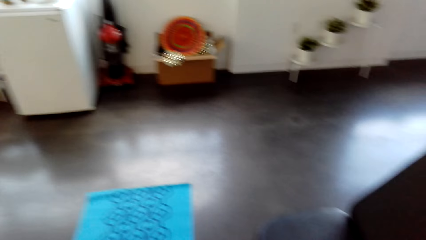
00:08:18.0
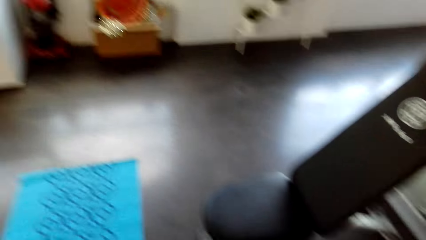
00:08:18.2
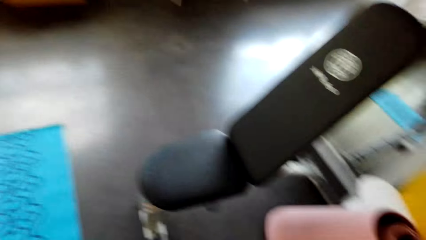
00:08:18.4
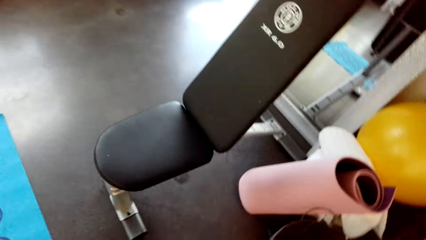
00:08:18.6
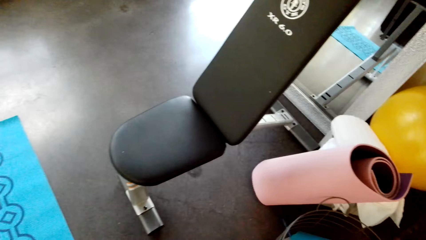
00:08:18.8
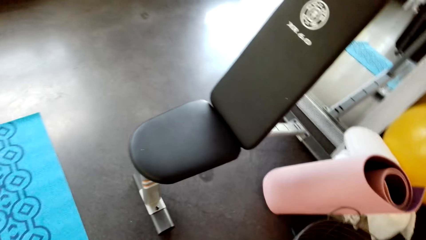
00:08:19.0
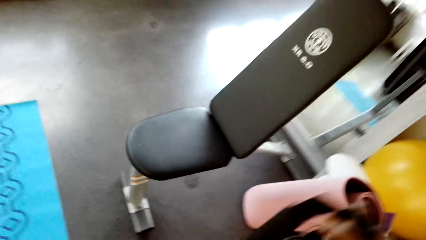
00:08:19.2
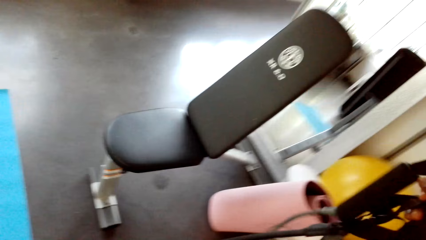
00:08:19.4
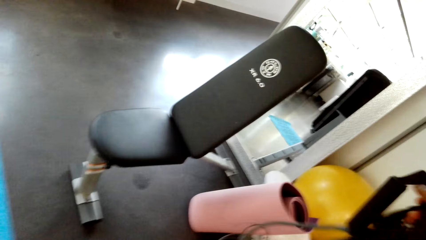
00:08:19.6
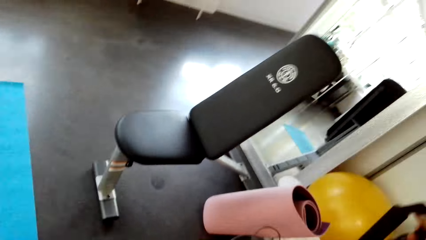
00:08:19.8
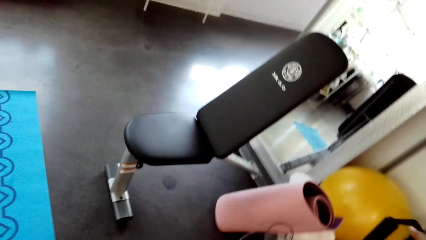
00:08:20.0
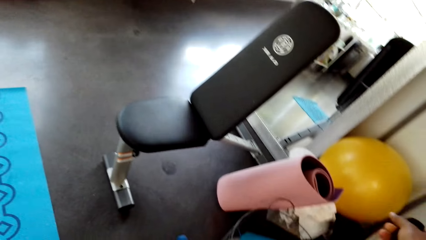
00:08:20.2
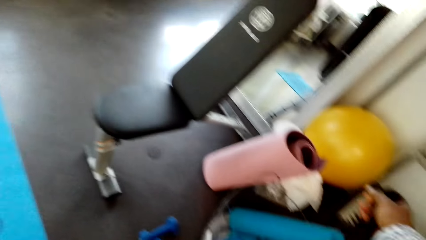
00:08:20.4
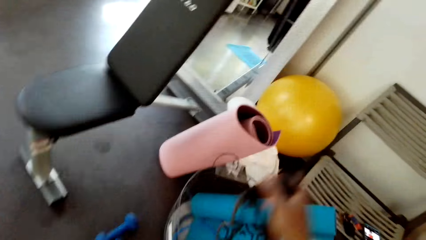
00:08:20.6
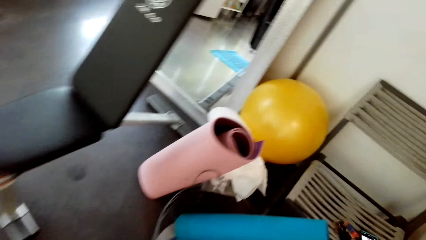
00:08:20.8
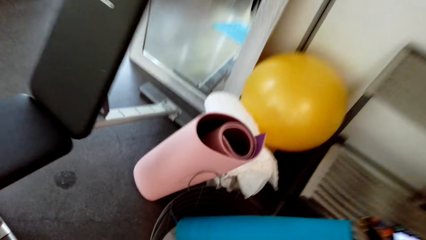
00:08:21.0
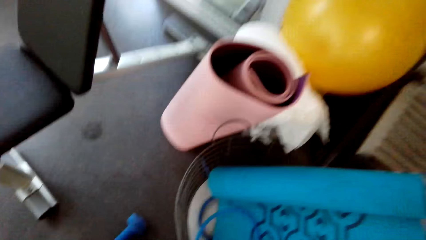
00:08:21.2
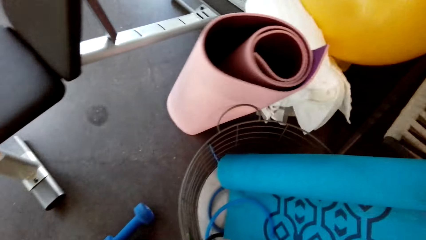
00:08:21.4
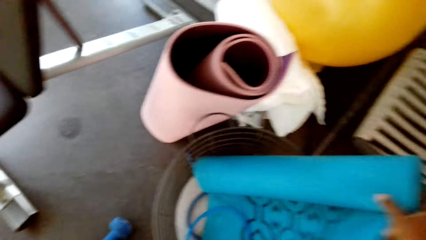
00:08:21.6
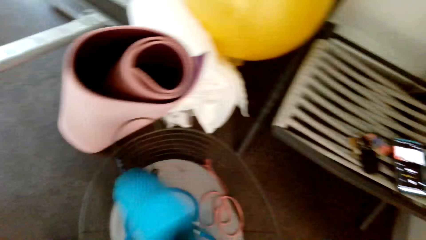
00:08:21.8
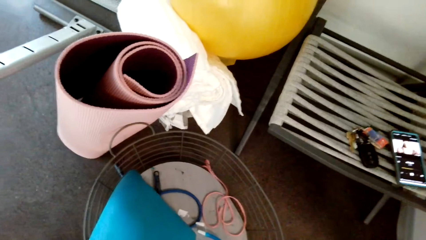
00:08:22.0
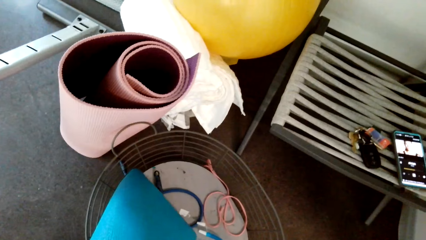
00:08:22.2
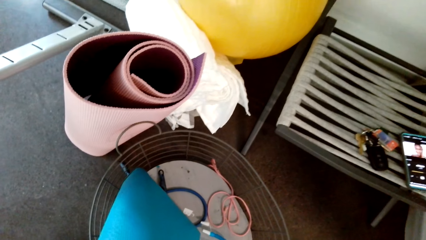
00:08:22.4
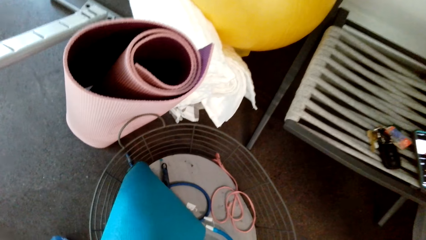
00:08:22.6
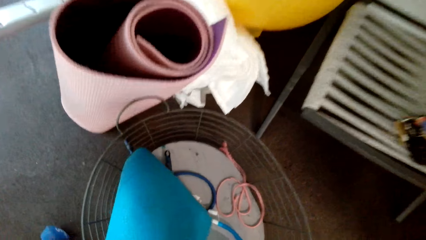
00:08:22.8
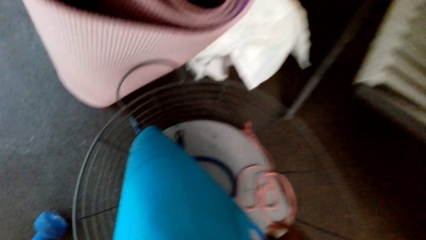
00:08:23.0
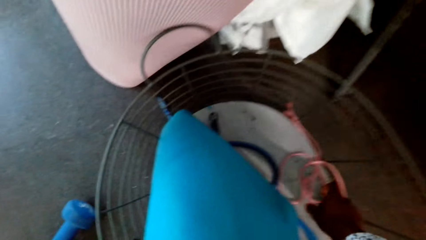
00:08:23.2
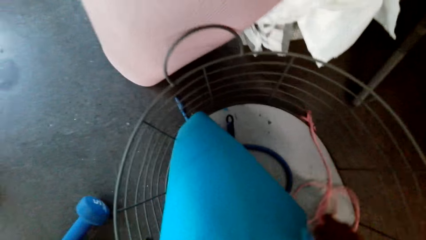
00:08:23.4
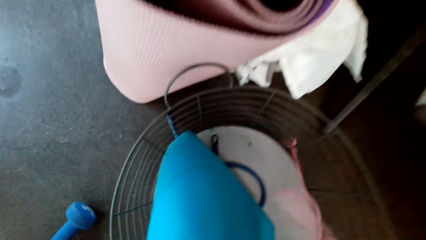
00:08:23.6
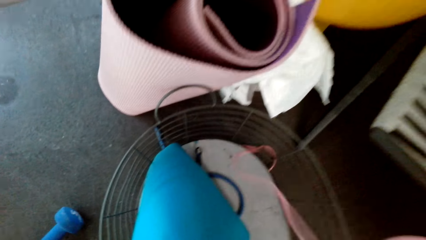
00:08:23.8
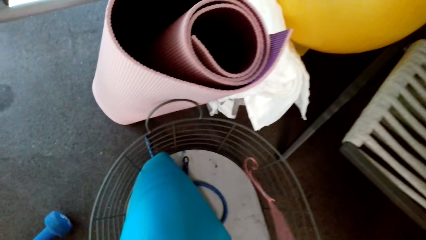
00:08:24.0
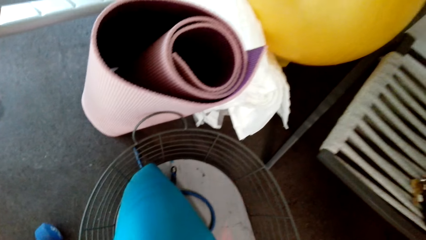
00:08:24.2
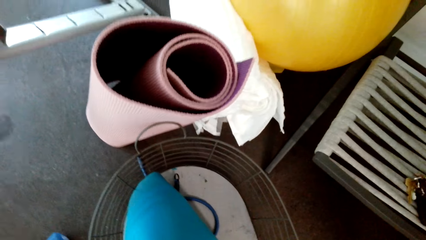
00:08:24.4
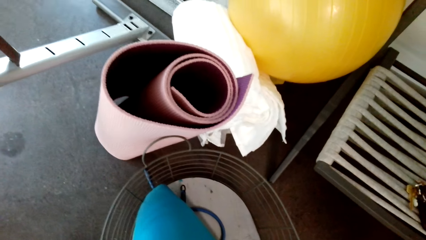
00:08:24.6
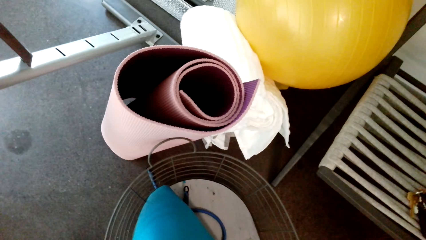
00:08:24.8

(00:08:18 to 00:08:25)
The camera wearer puts the rope away. They hold the mat. They pick up a rope. They hold another rope.

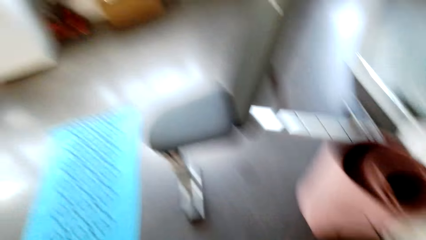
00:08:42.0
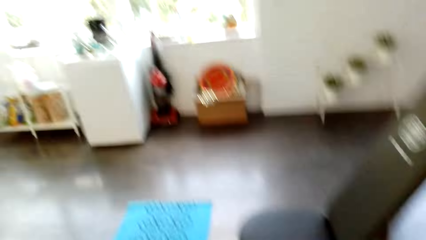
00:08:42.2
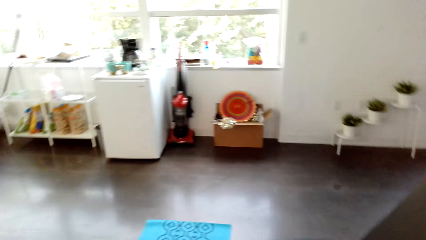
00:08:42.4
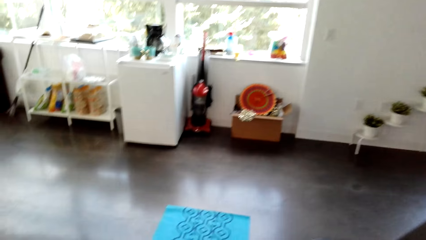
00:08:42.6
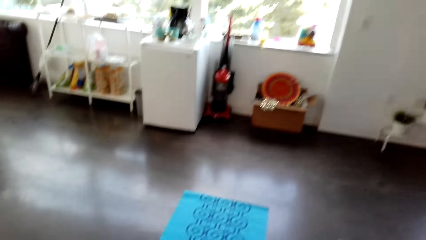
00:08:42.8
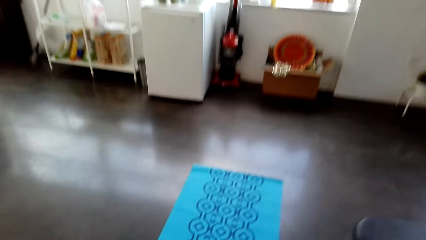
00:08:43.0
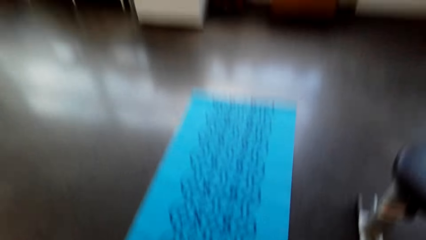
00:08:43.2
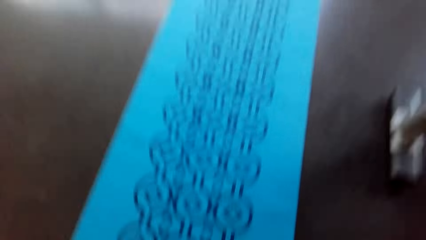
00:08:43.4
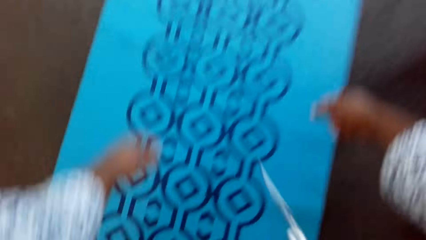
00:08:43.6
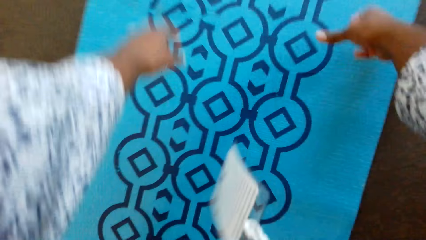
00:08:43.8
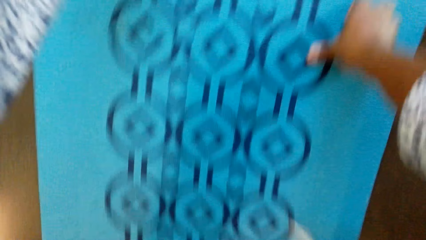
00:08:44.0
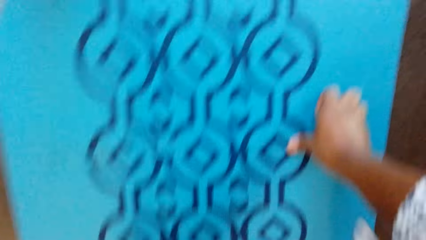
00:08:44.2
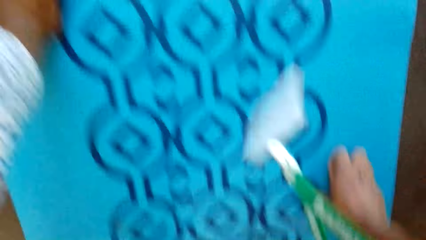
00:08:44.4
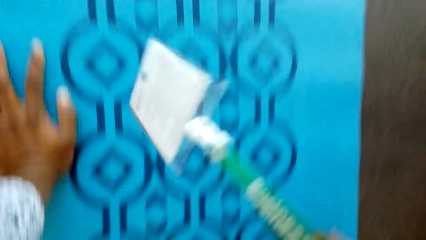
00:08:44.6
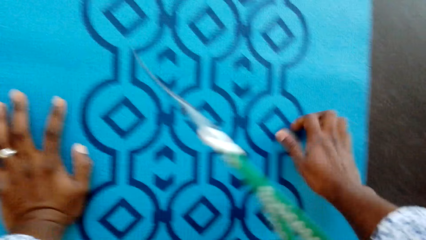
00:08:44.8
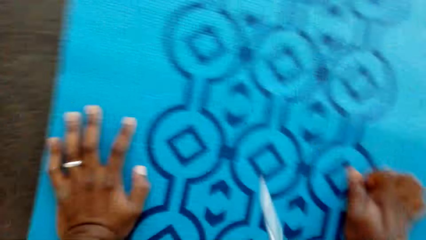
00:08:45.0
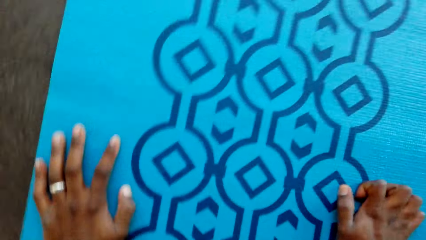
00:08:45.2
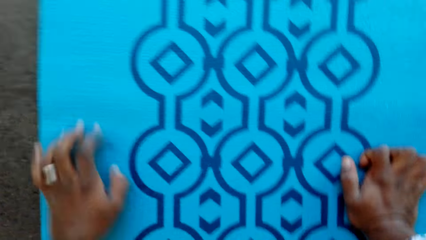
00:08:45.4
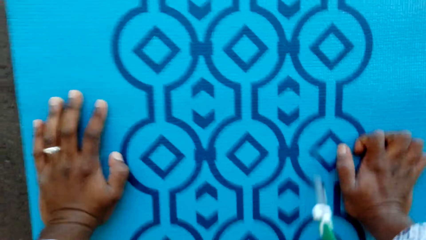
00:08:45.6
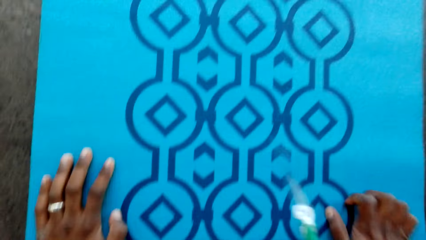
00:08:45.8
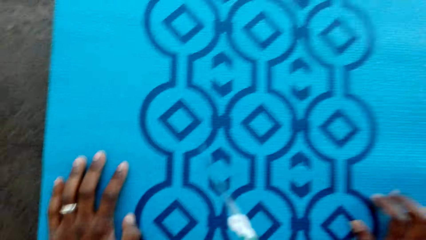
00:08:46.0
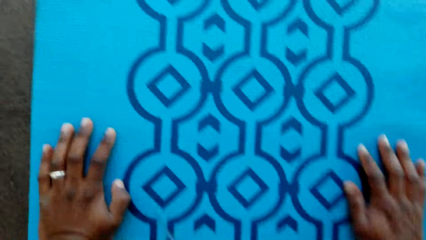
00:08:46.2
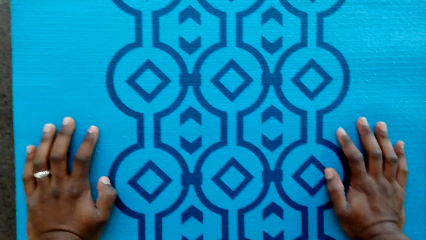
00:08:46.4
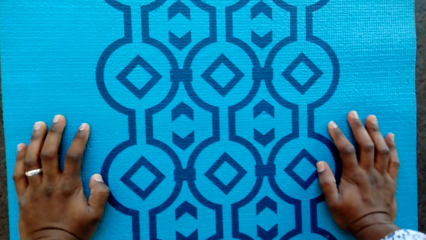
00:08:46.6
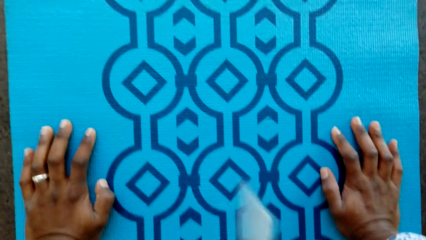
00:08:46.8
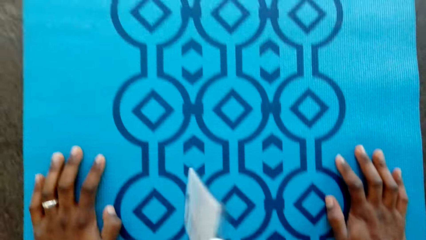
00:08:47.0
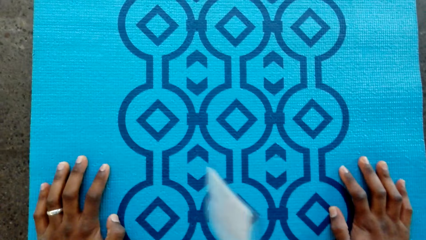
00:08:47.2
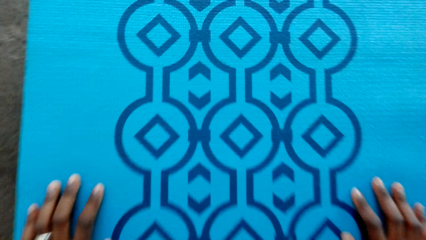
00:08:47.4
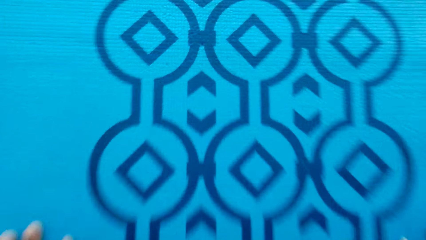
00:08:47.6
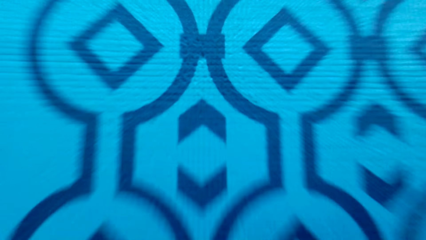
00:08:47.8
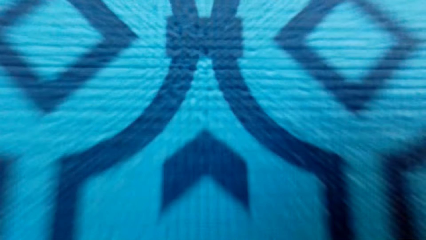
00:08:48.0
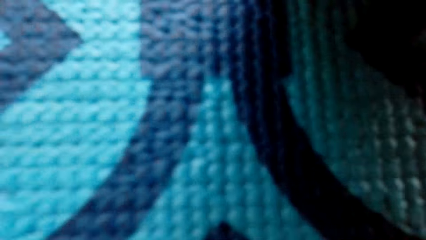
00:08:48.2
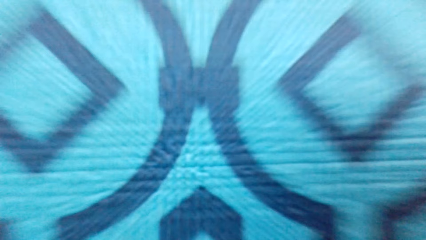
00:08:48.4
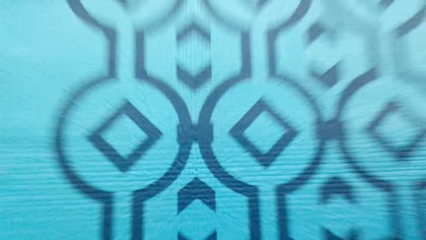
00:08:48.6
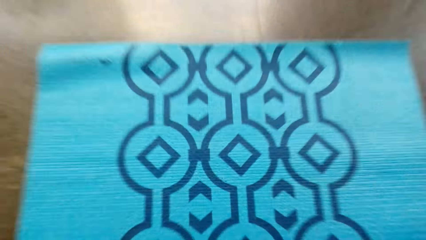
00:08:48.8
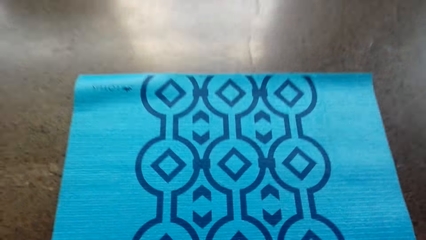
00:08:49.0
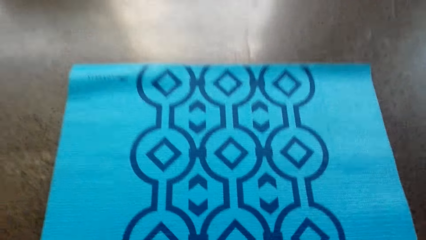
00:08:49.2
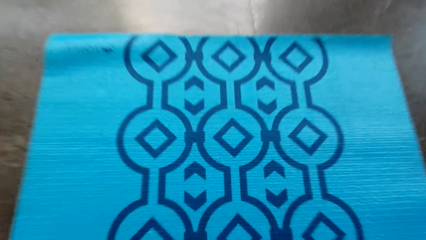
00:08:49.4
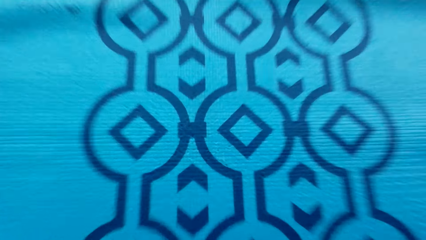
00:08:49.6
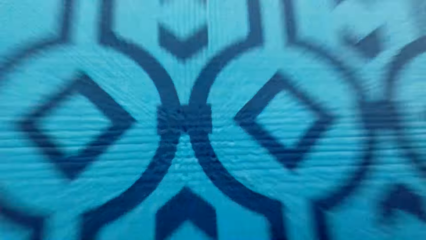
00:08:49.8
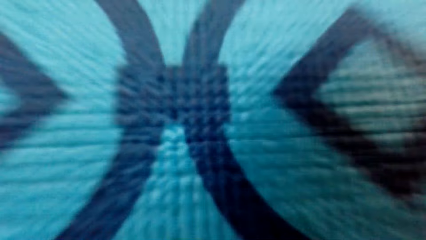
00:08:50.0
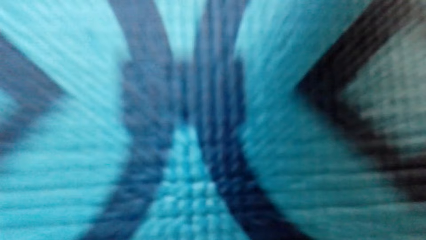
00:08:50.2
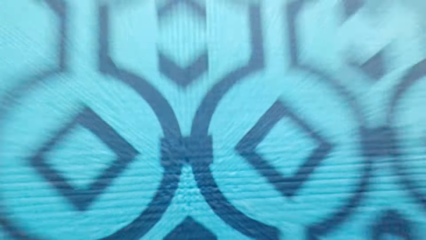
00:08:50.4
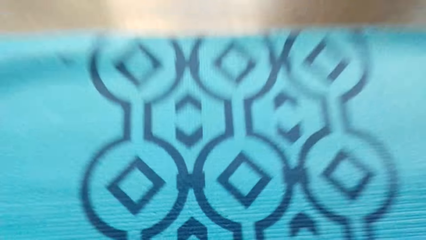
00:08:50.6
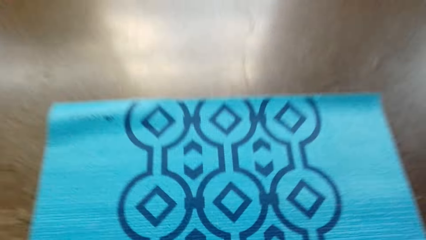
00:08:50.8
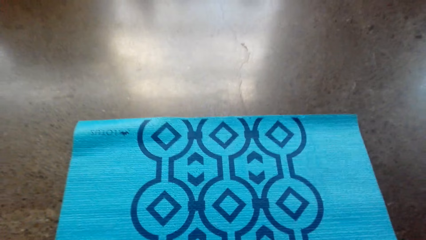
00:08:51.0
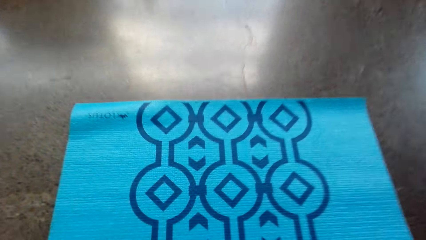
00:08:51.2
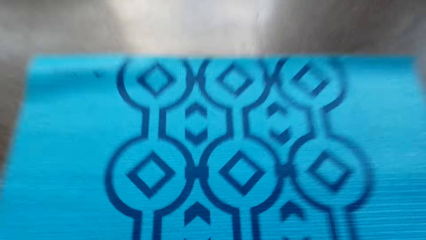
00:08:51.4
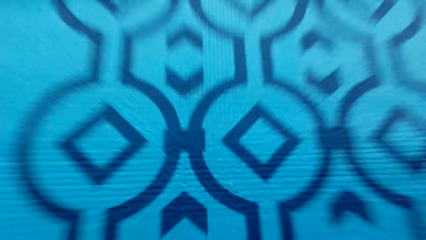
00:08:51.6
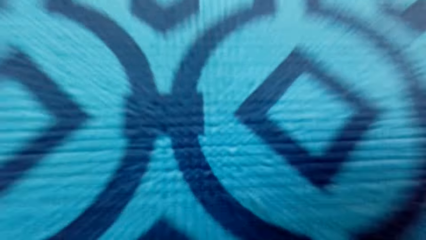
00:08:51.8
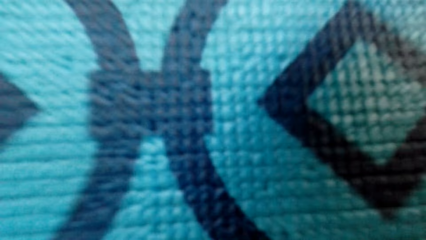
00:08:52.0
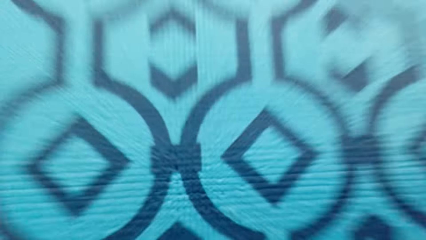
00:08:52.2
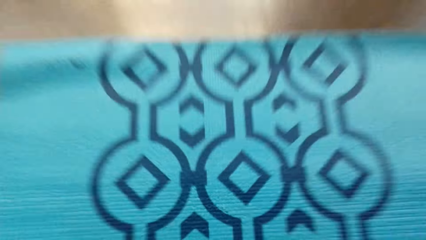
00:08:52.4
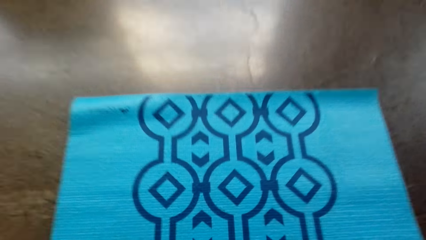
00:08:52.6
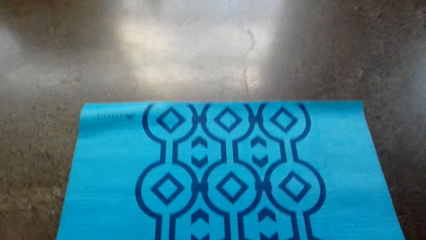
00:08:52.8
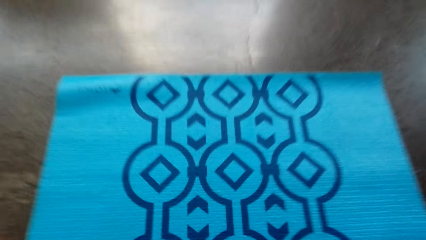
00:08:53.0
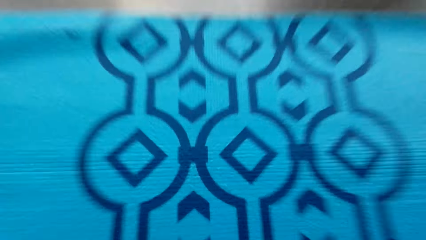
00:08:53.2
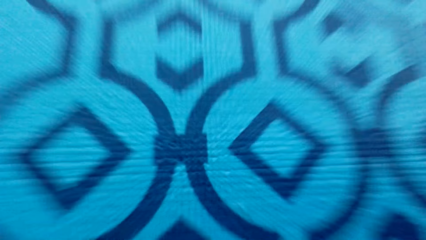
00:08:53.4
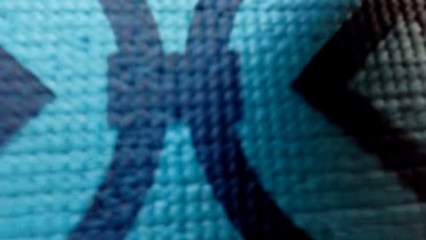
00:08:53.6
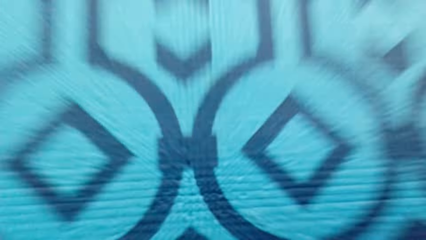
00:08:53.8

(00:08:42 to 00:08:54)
The camera wearer does some push-ups. They bend on the mat. They exercise on the mat.
